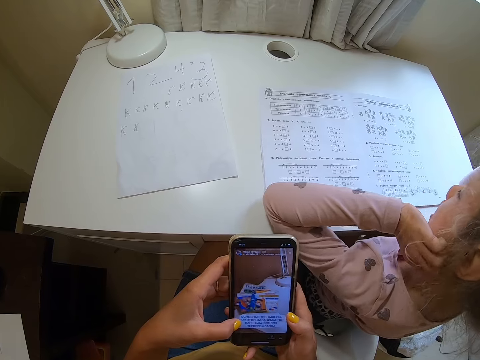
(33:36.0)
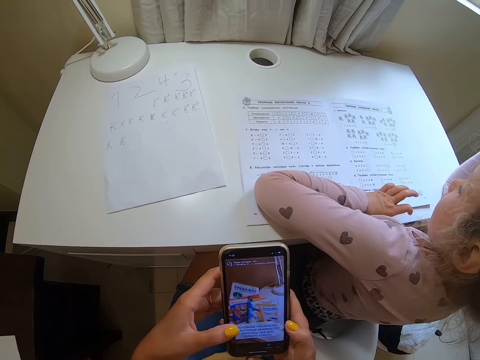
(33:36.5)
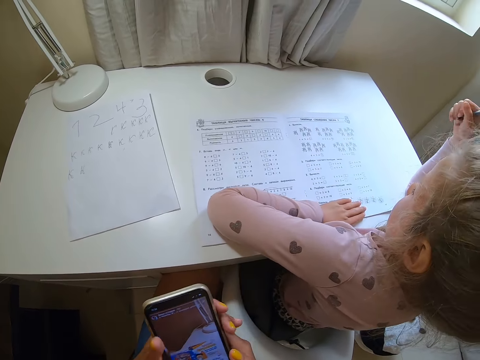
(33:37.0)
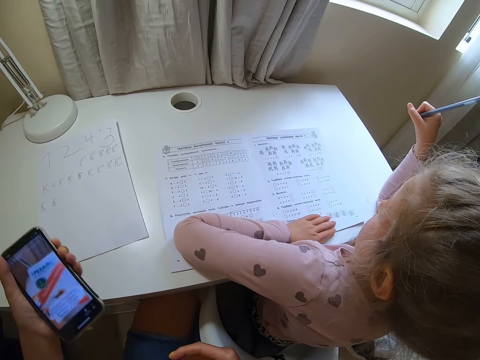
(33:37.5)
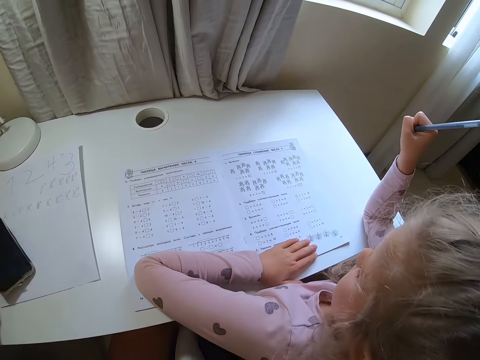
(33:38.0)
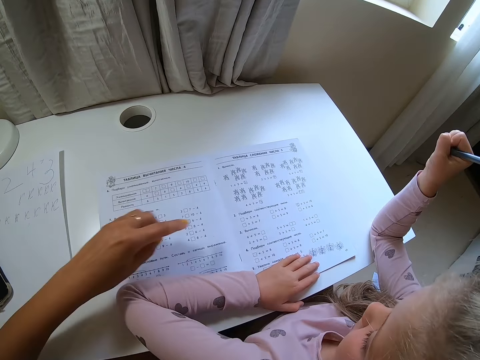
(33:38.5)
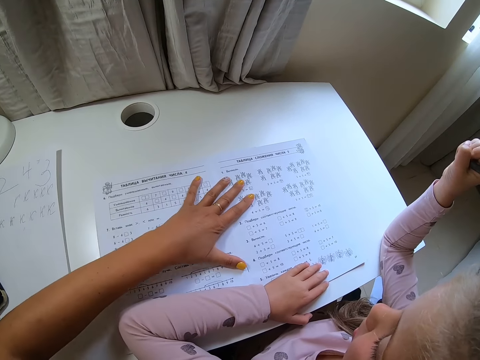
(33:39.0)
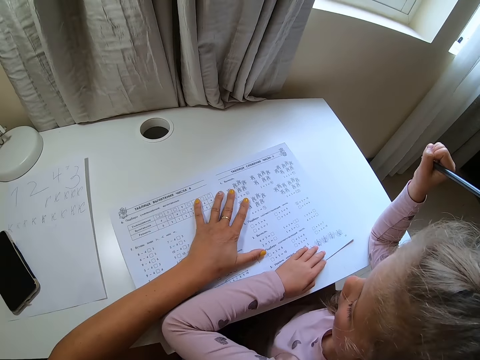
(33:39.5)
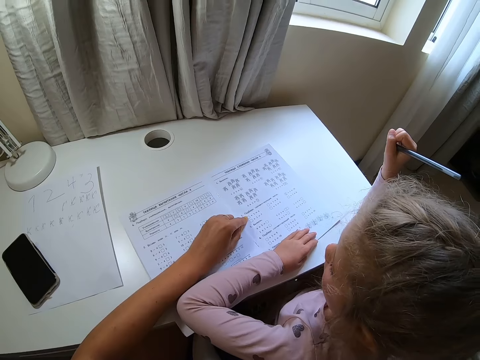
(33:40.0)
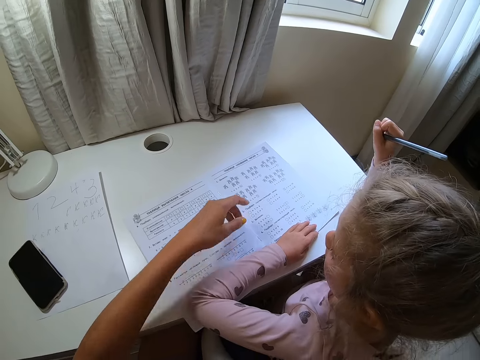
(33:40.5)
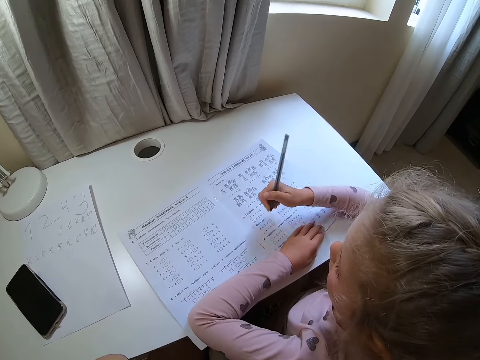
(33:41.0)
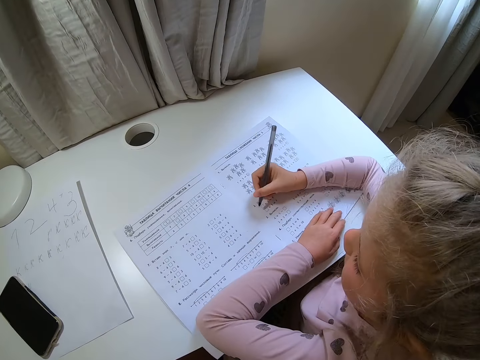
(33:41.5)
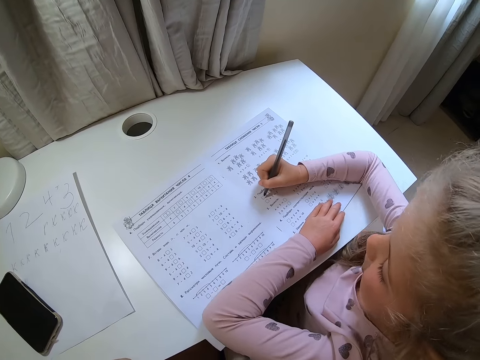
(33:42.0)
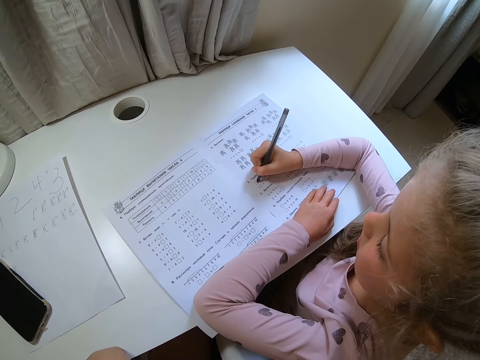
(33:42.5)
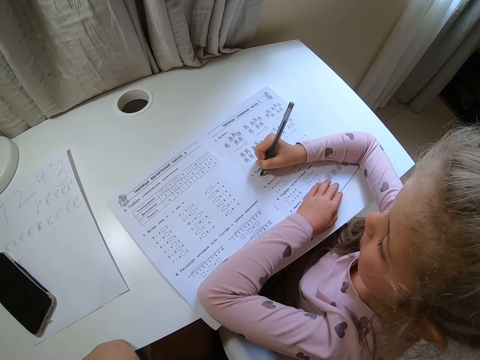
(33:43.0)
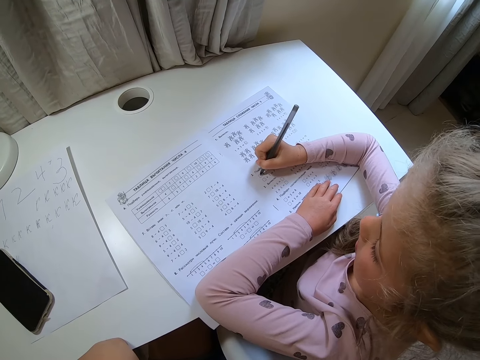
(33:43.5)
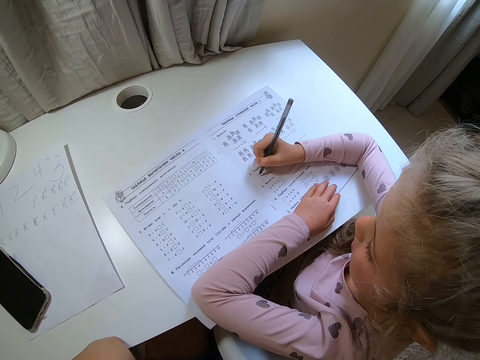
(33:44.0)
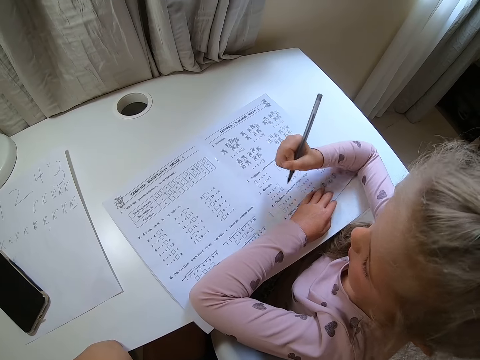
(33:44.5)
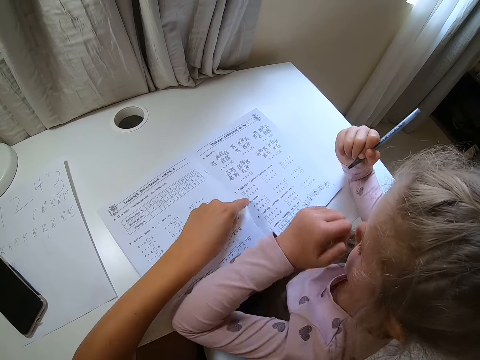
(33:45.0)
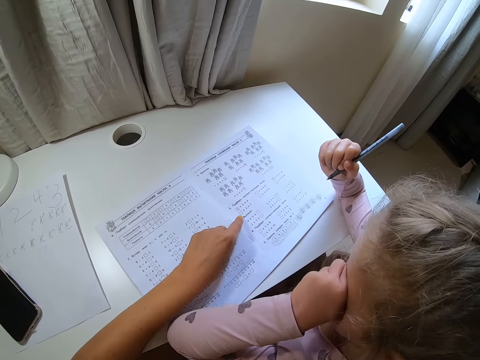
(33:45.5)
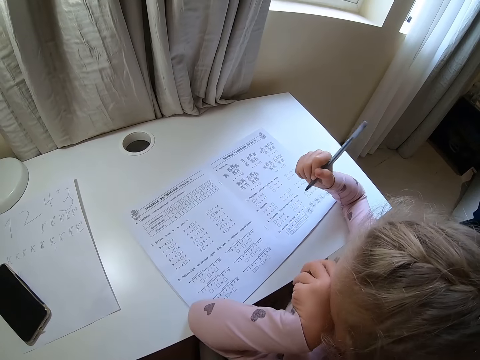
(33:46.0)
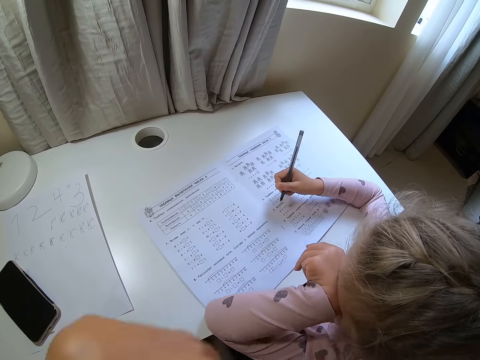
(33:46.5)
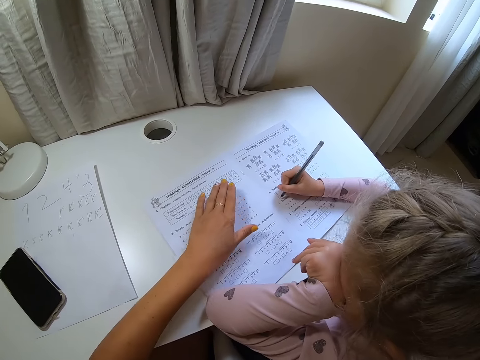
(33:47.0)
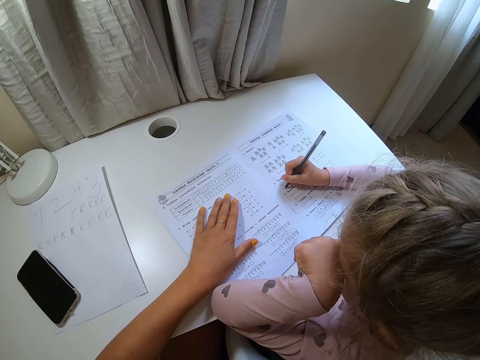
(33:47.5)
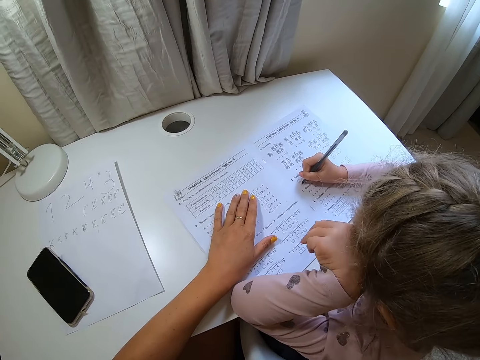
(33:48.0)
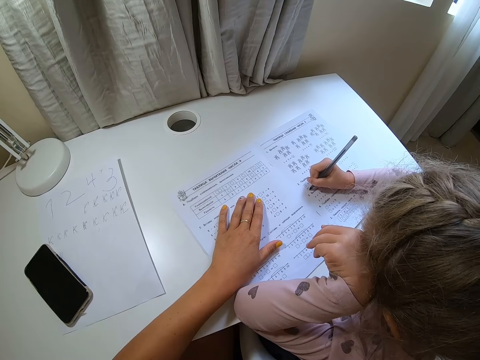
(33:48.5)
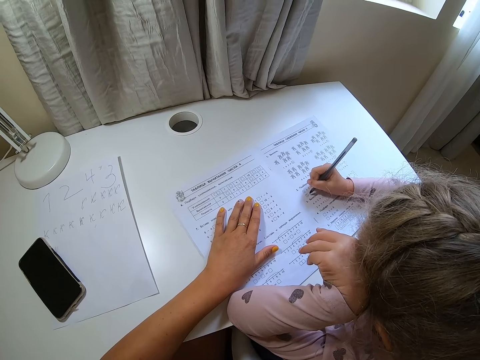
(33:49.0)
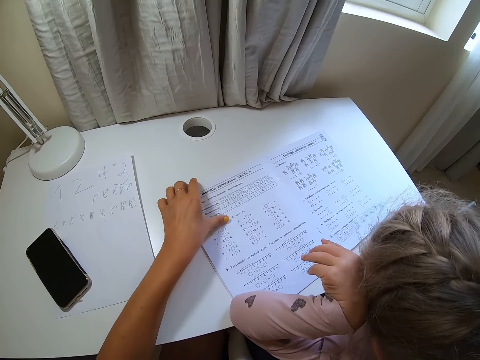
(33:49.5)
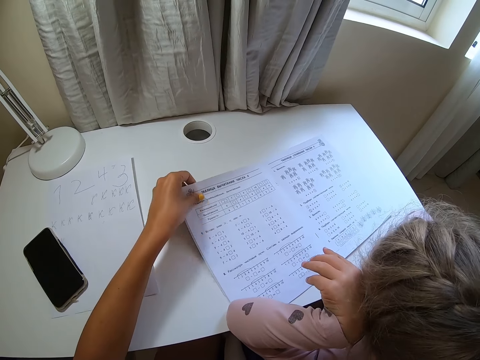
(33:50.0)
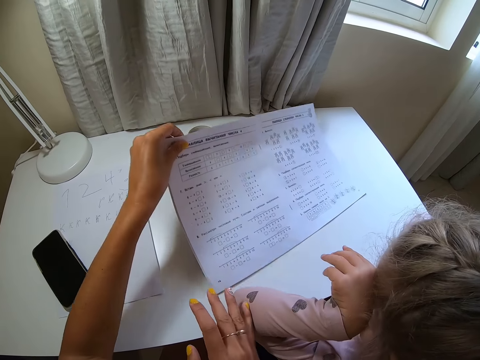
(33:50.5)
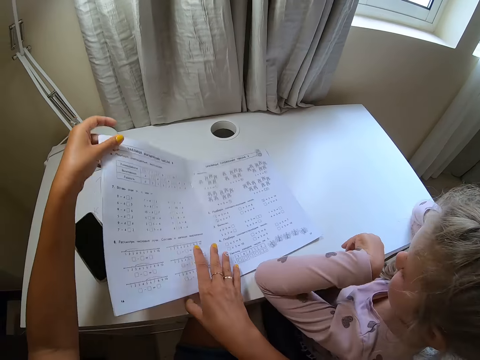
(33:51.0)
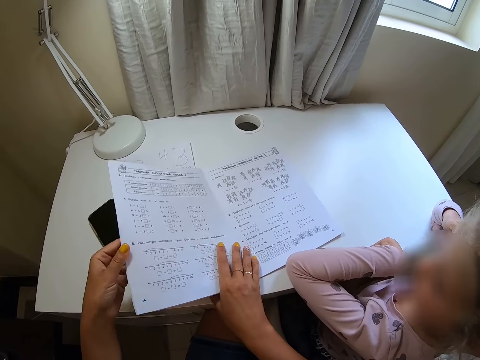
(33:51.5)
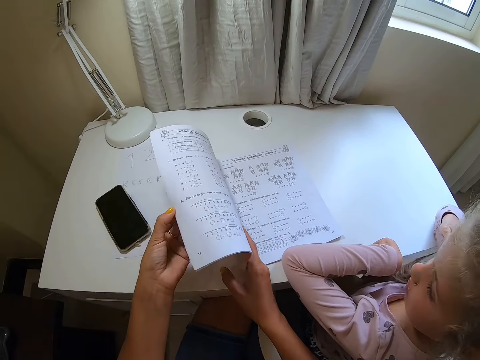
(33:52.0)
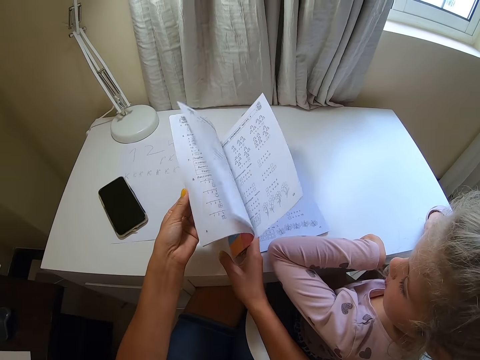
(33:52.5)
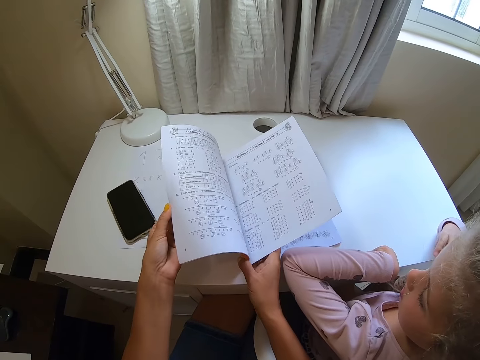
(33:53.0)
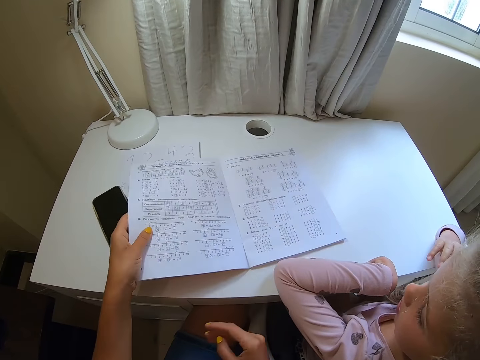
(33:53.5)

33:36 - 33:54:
A child holds her cheek. The child holds the book. The camera wearer drops a phone. They put the phone on the table. They adjust the book. They hold the book. They move their hand away from the book. The child writes on the book. The camera wearer points at the book with a finger. The child rubs her eyes. The camera wearer moves their hand away from the book. The child writes on the book. The camera wearer touches the book. They place the book on the table. The child moves a pen away from the book. The camera wearer picks up the book. They pull the book. They hold the book. They open the book. They peruse the book.

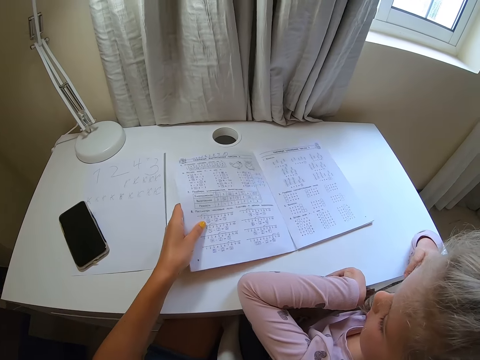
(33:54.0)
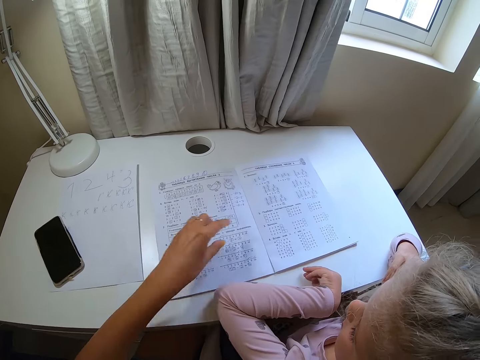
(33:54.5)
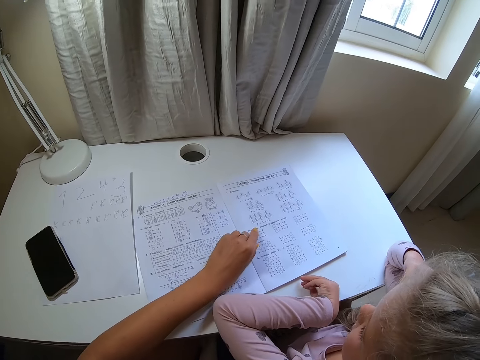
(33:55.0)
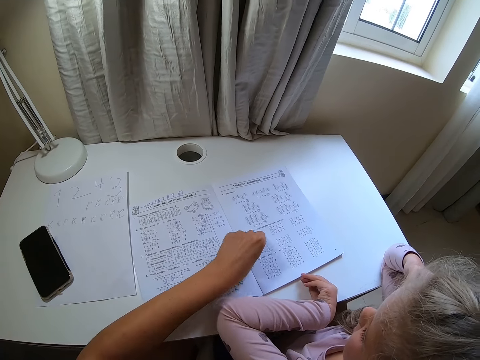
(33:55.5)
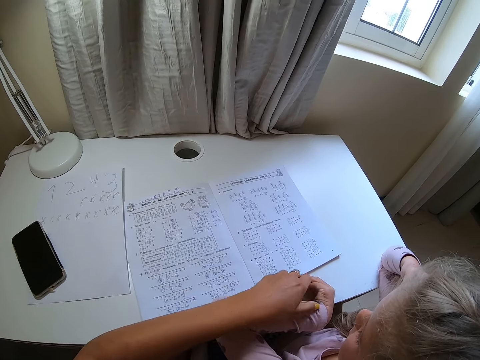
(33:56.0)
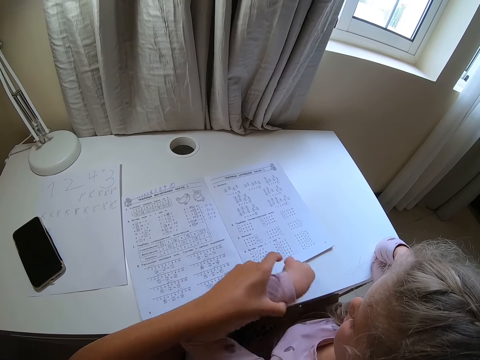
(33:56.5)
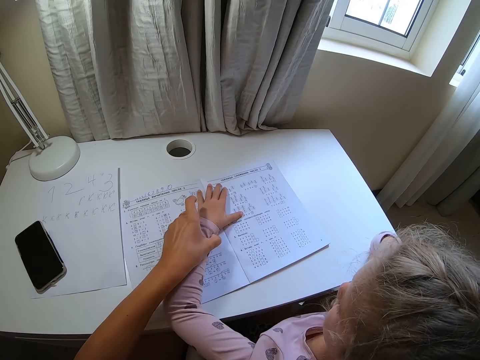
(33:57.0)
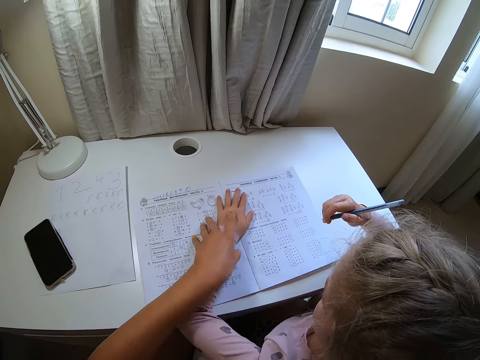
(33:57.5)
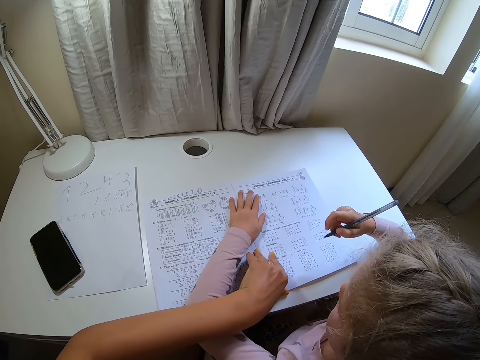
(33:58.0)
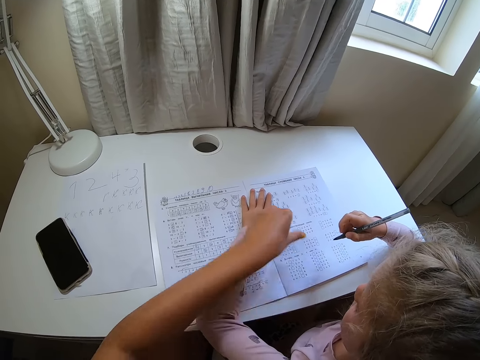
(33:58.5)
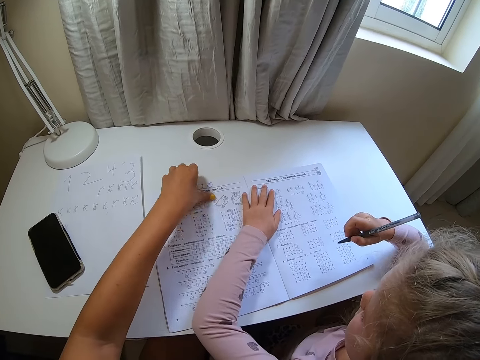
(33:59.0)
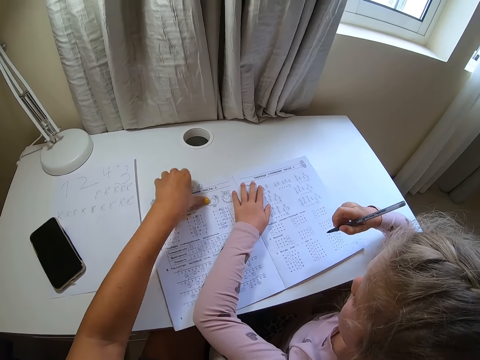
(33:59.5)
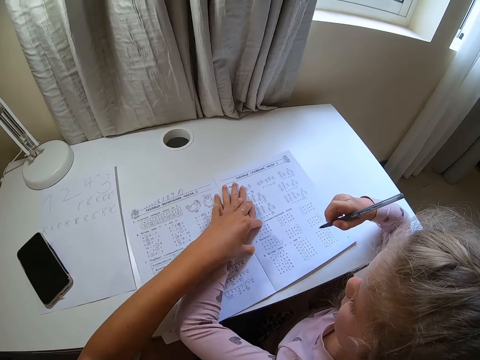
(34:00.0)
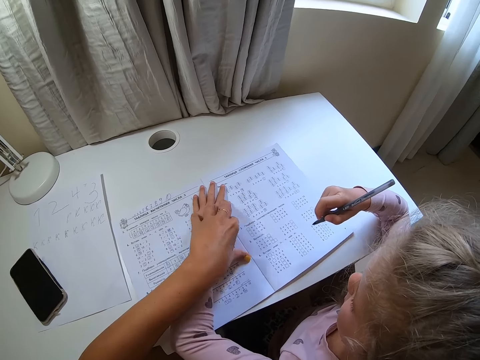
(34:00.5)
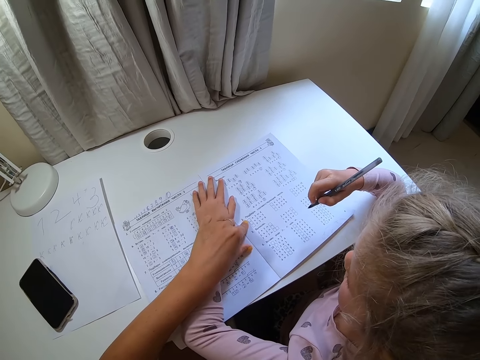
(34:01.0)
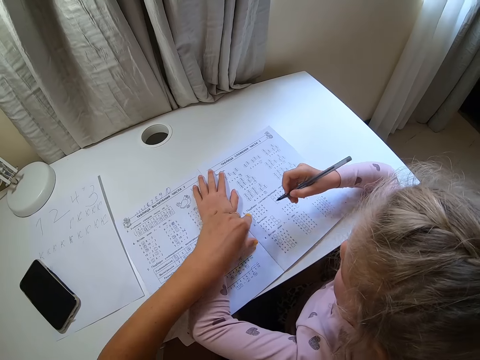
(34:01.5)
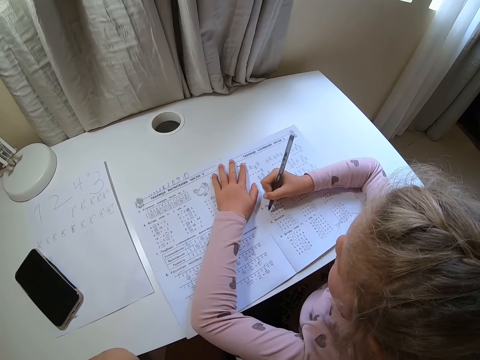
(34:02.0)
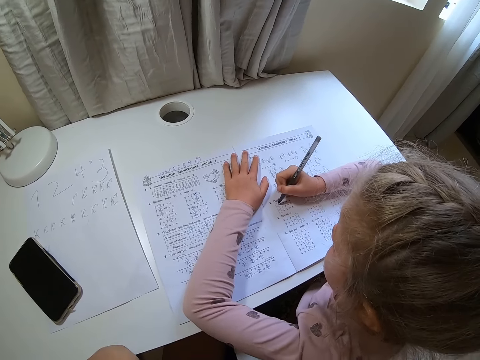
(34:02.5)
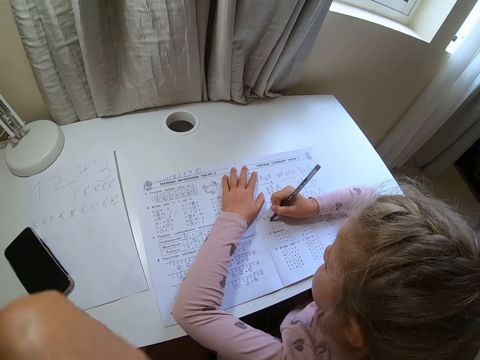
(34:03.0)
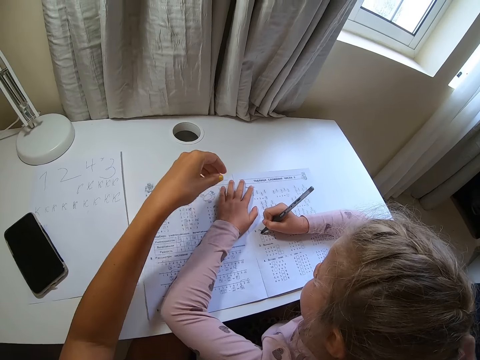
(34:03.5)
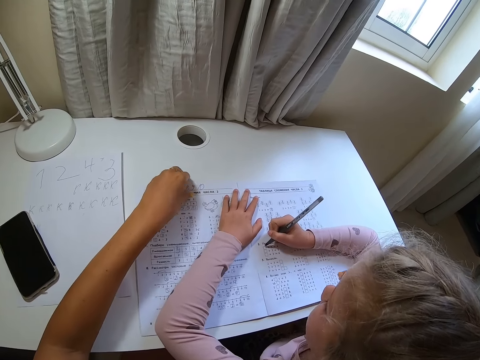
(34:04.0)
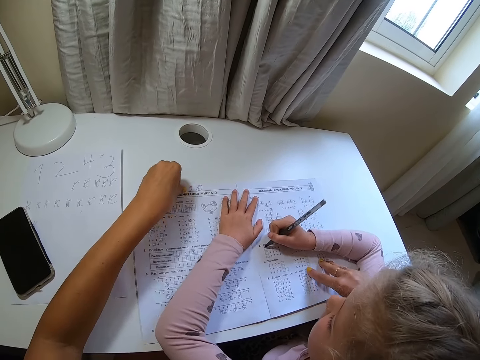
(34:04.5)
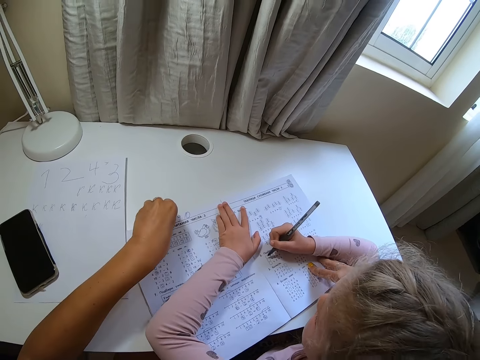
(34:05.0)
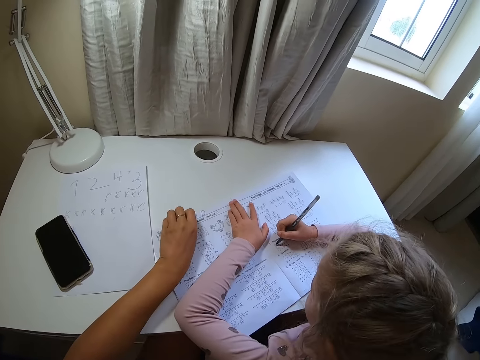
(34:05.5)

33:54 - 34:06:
The camera wearer pushes the book towards a child. They point at the book with a finger. They hold the child's hand. The child puts her hand on the book. She puts her hand on the book again. The camera wearer touches the book. They move the book, move the child's hand, point at the book, and move their hand away from the book. The child writes on the book. The camera wearer moves their hand. They touch the book and move the book.
